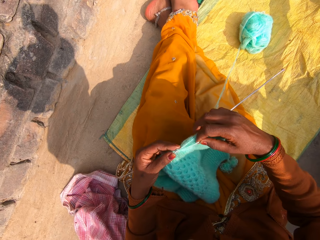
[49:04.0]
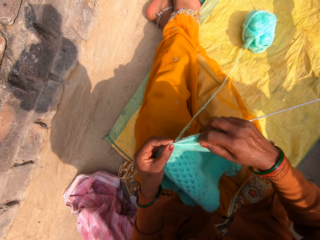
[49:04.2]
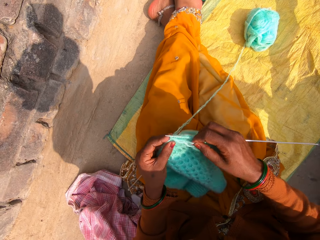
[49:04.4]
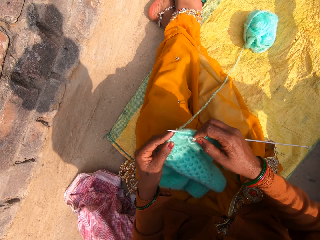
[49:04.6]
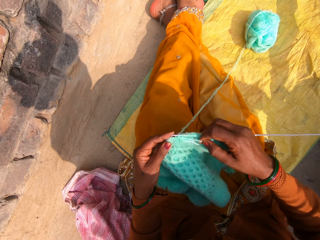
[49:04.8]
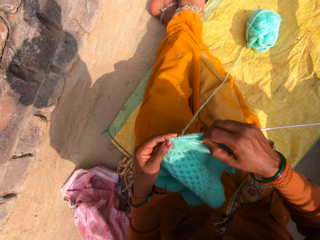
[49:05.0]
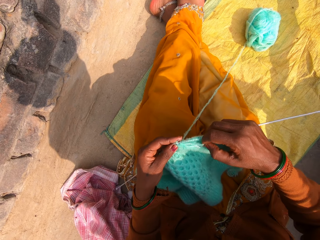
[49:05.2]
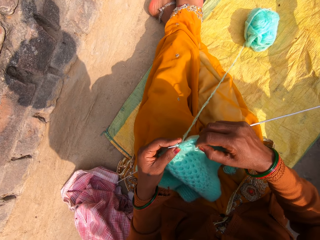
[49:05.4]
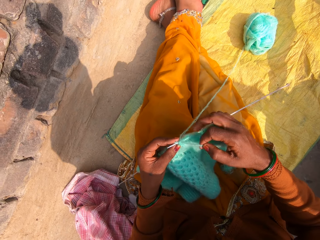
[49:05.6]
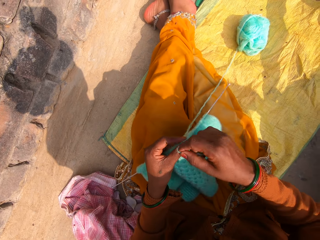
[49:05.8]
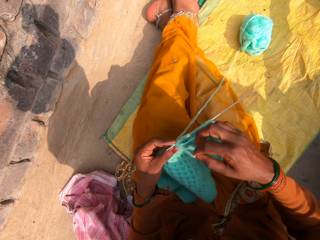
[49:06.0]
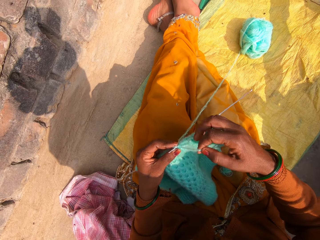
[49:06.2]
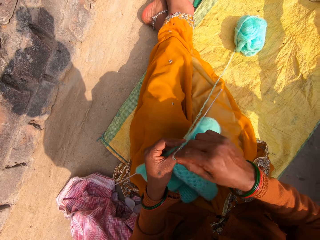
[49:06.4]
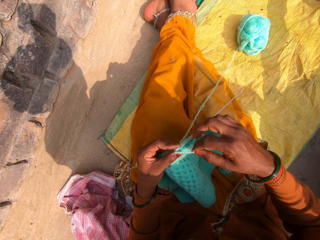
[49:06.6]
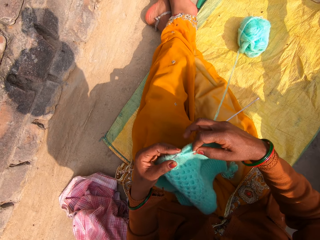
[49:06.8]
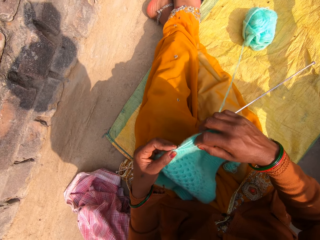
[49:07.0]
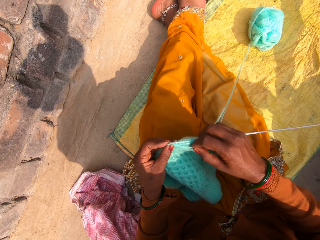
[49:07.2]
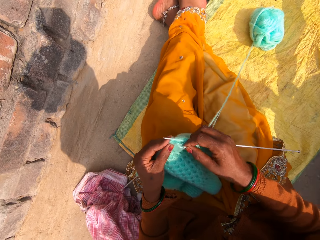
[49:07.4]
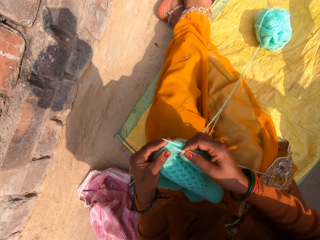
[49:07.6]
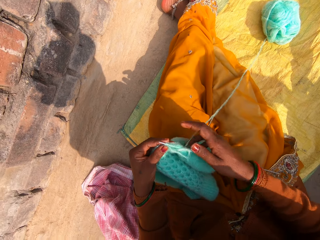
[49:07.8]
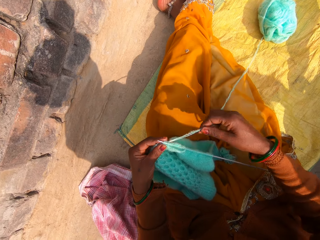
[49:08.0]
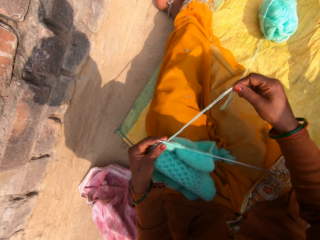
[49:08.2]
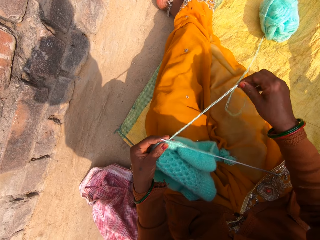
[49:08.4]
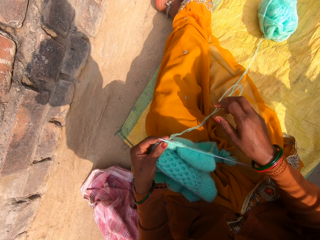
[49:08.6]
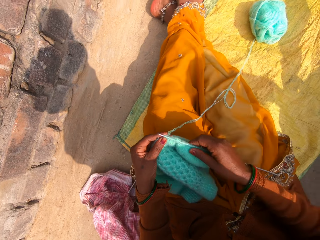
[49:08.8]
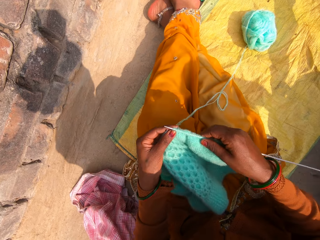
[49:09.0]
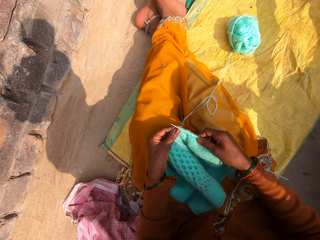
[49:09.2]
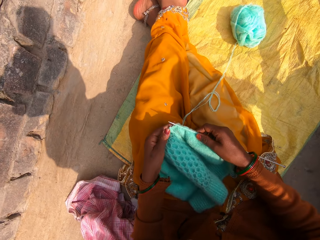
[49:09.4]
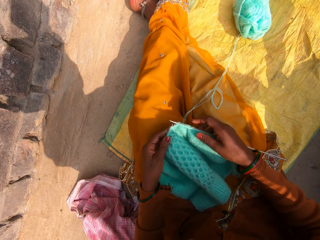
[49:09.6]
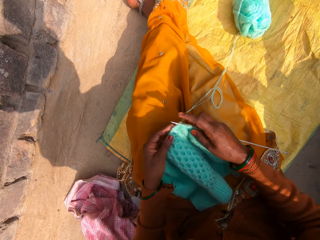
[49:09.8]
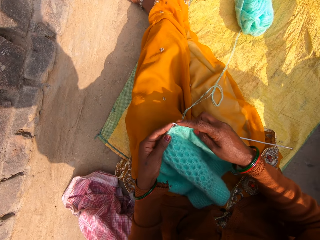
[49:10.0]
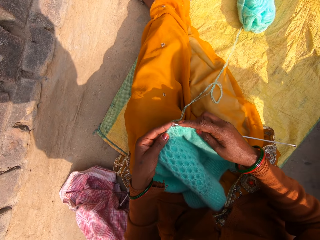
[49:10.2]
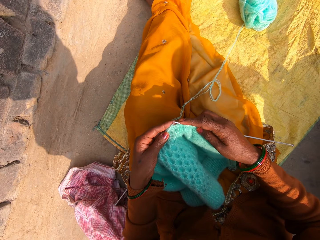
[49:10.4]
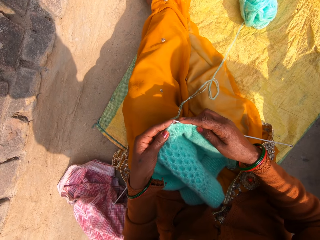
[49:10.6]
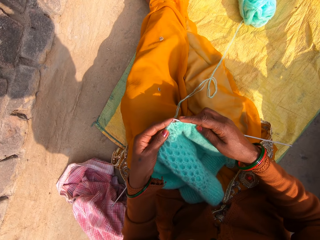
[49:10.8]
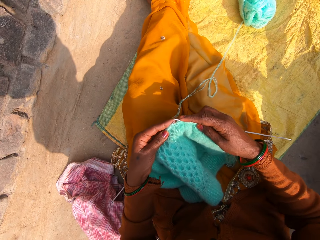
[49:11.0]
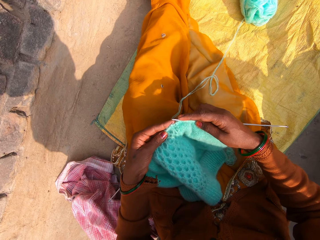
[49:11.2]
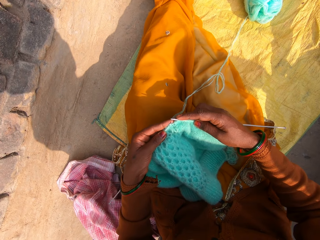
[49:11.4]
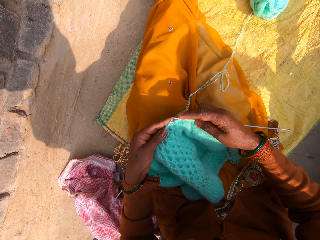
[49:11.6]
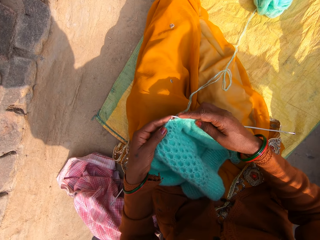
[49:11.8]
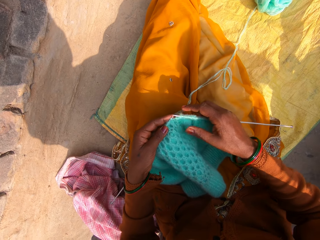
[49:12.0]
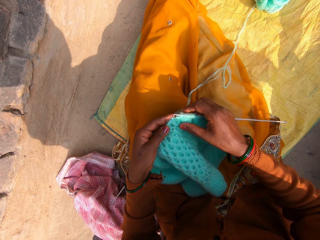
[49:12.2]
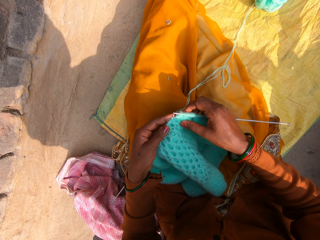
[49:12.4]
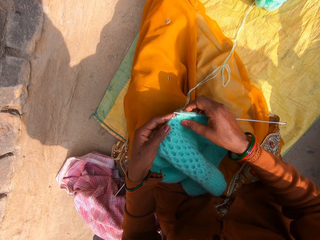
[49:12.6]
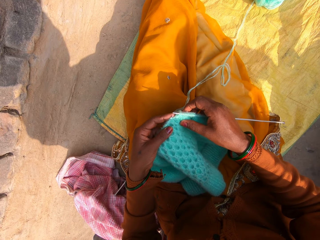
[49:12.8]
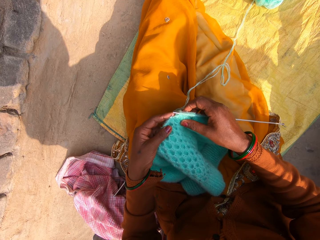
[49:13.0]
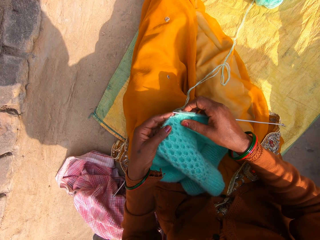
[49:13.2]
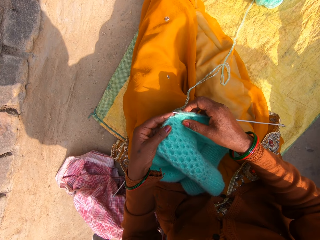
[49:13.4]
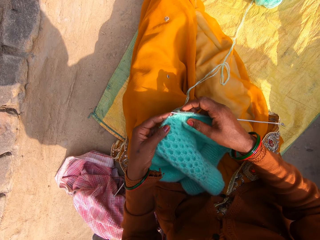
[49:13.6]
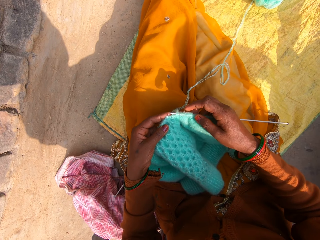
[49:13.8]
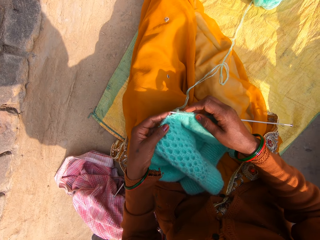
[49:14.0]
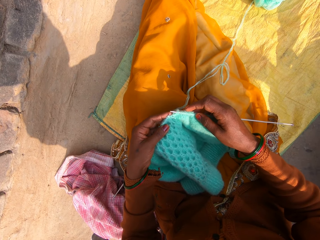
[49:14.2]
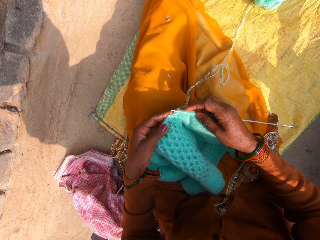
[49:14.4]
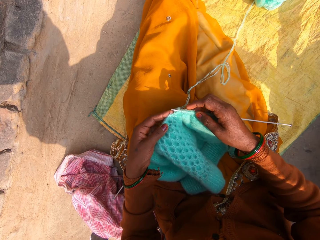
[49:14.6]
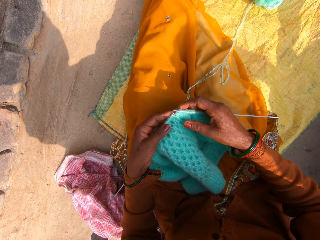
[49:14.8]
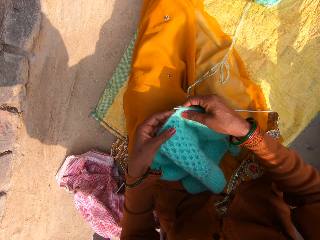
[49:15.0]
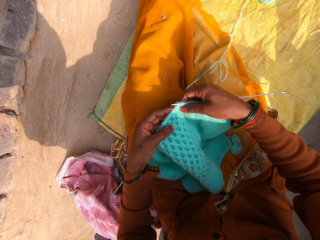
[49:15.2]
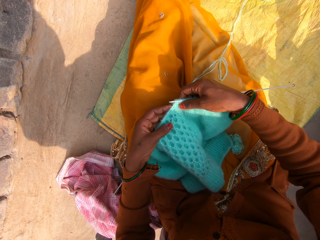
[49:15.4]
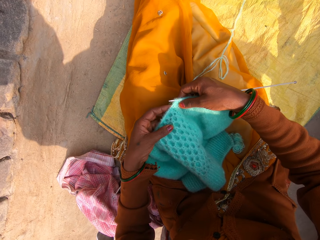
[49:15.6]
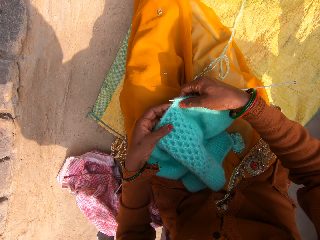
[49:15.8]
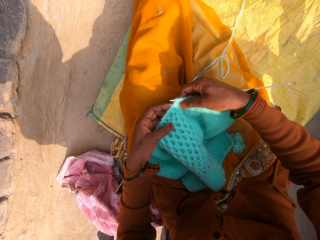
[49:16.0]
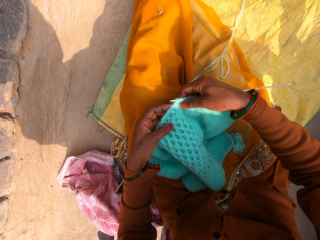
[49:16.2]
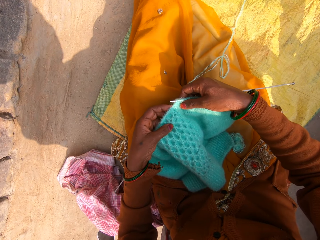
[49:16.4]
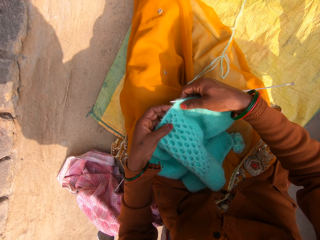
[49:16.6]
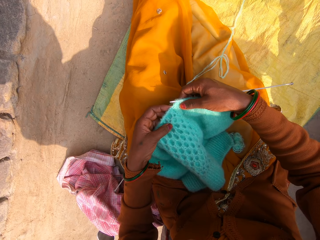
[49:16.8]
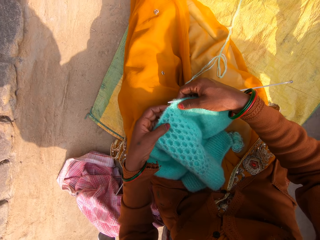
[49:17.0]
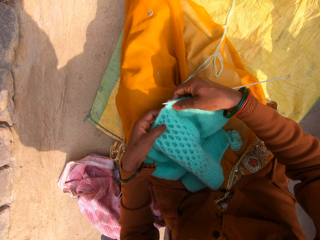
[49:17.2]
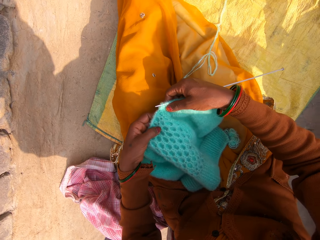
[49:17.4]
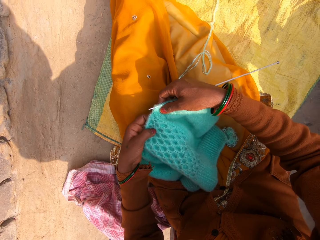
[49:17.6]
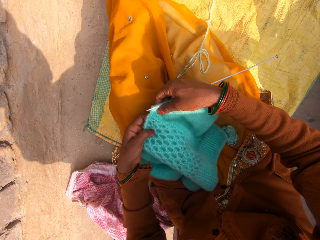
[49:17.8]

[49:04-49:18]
The camera wearer sews a piece of yarn using crochet. She stretches the wool with her right hand. She lifts the knitting pins and knitted wool with both hands, and drops the knitting pins and the knitted wool. She stops sewing.

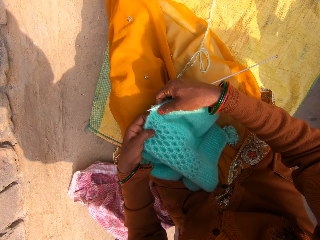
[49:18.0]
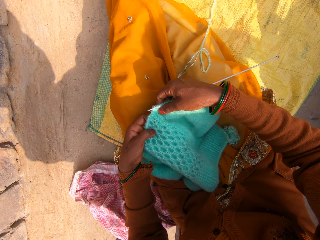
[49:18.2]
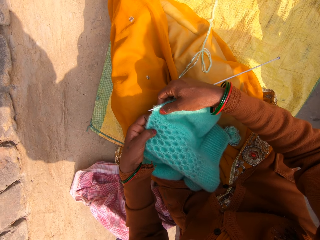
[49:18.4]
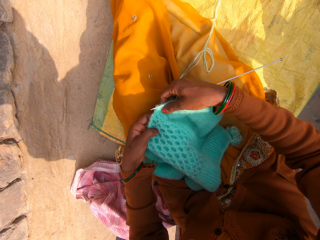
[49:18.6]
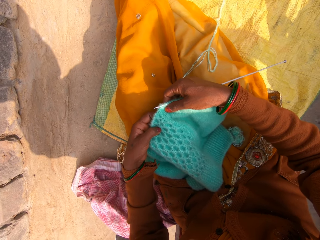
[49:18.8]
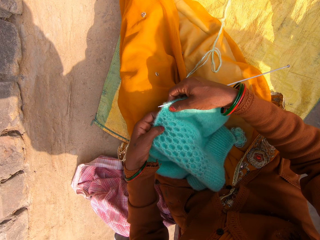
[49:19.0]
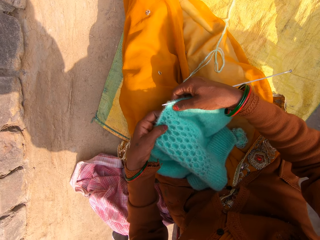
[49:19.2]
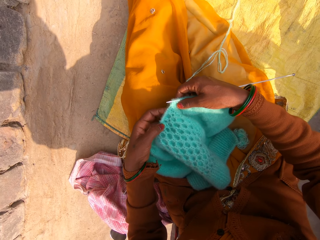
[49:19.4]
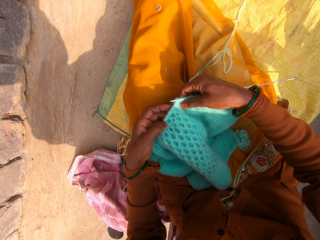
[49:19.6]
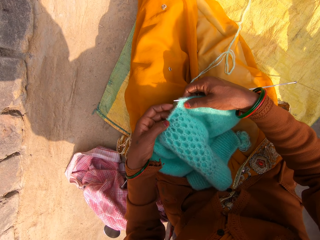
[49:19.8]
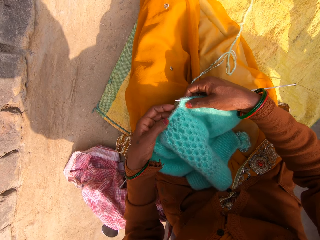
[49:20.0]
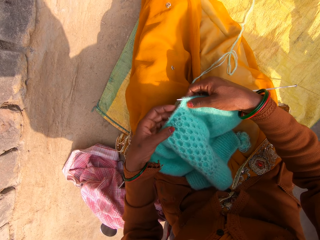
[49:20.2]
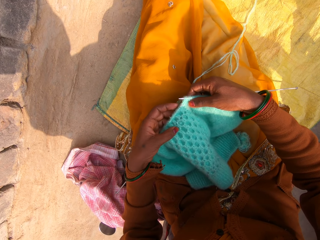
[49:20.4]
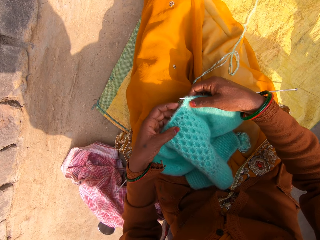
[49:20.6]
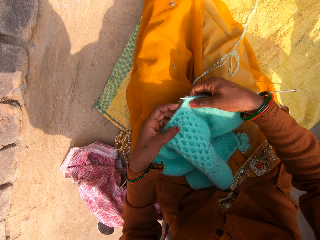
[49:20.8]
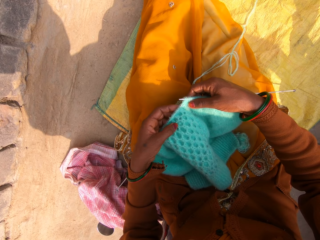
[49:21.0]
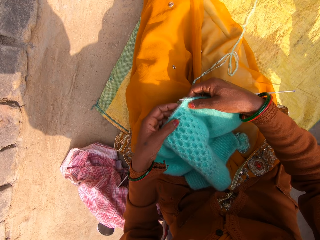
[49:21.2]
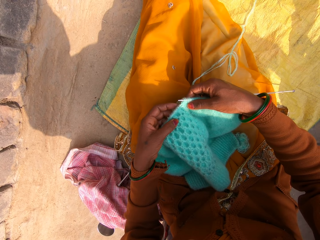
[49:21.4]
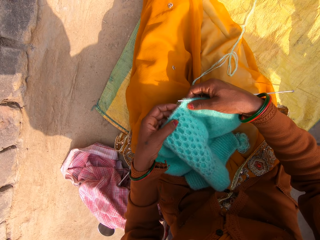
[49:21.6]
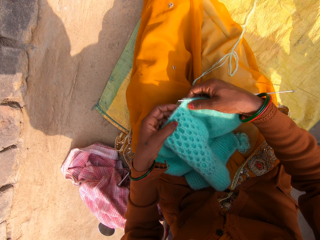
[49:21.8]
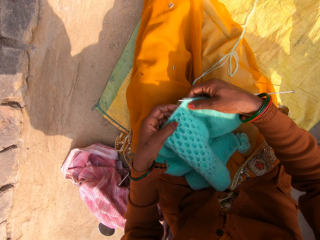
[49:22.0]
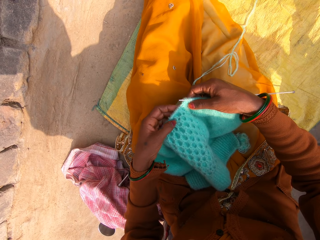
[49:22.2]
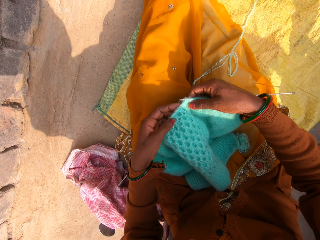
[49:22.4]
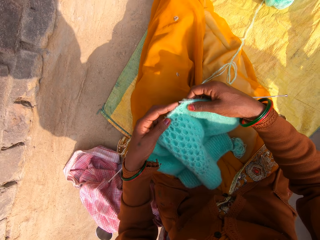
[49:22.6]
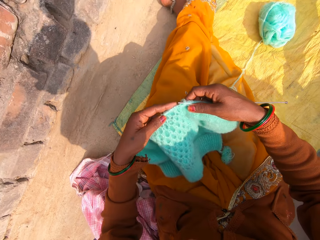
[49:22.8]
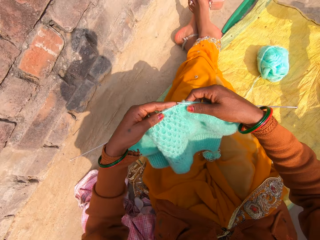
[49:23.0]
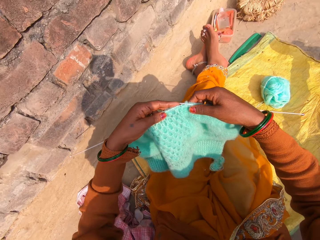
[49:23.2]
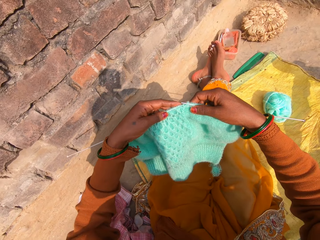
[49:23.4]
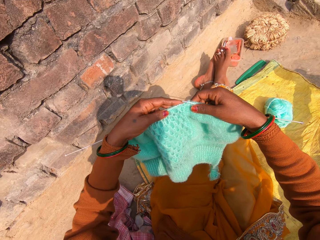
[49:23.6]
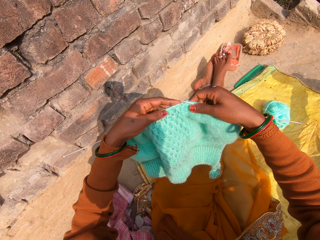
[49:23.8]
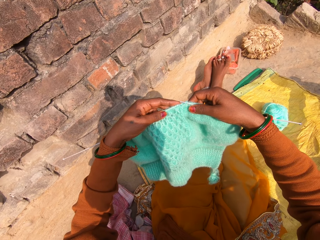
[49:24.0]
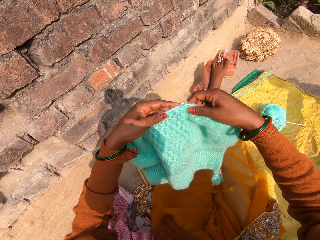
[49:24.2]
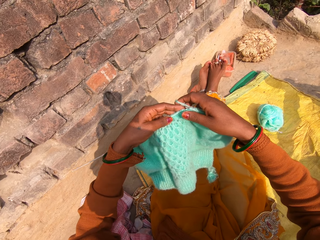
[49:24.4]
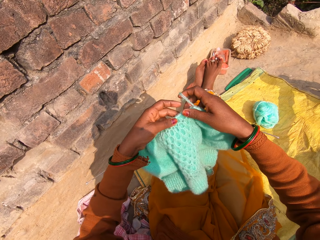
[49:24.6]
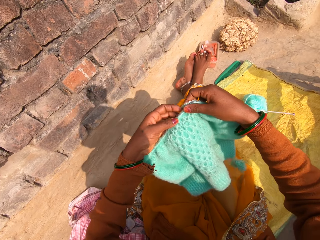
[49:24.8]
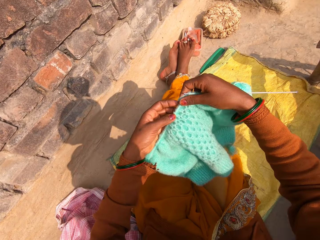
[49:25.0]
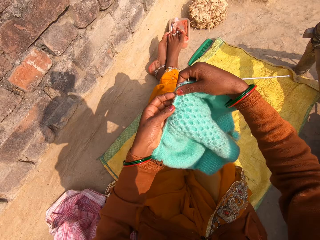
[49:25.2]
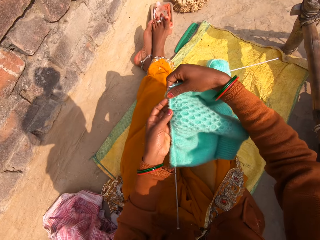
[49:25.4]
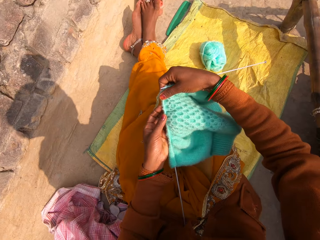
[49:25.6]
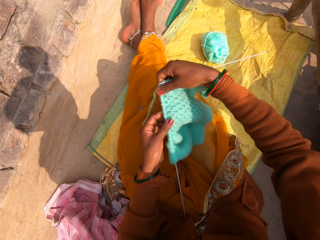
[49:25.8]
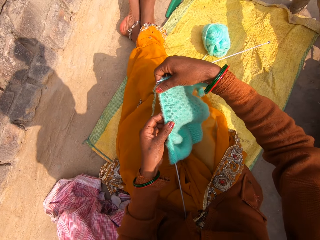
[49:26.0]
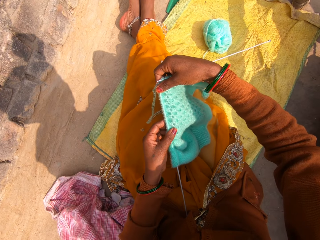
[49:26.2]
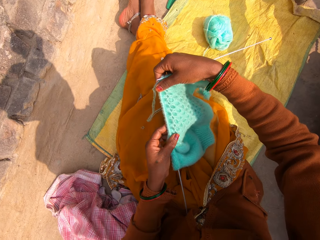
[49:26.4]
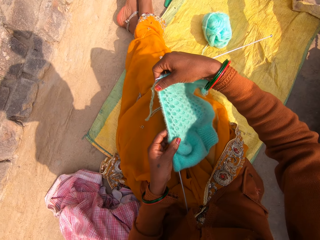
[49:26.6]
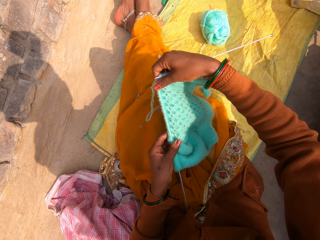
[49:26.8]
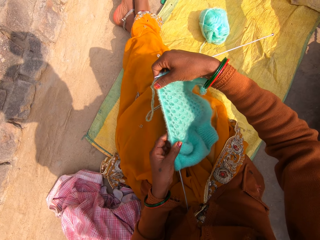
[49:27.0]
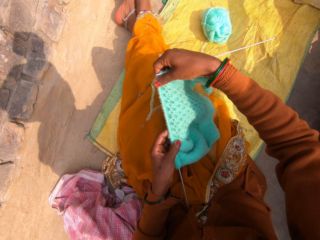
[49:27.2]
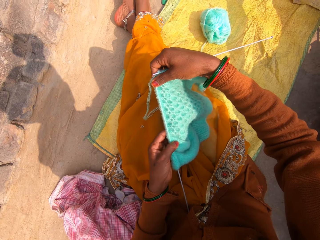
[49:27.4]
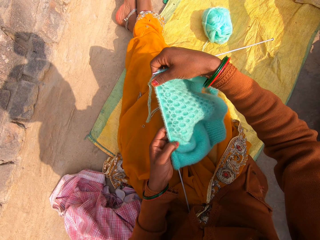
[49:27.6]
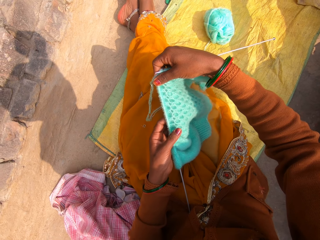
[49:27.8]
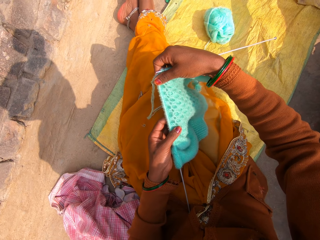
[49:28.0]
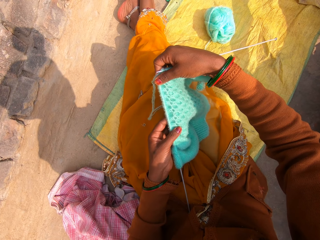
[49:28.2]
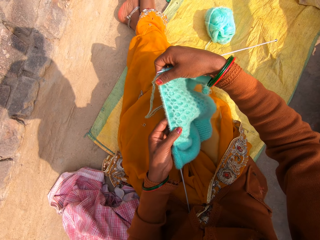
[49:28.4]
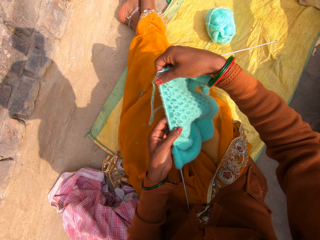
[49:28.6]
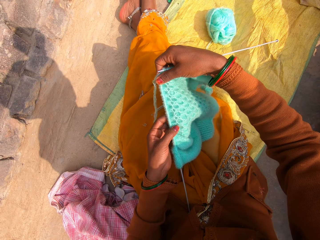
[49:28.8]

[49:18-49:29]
The camera wearer lifts the knitting pins and knitted wool with both hands. She adjusts the knitted wool on the knitting pin with her left hand.
